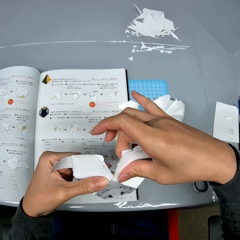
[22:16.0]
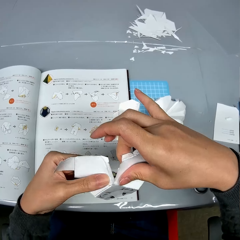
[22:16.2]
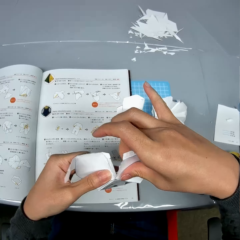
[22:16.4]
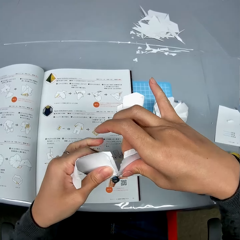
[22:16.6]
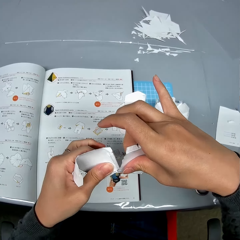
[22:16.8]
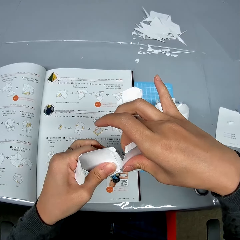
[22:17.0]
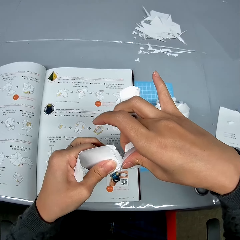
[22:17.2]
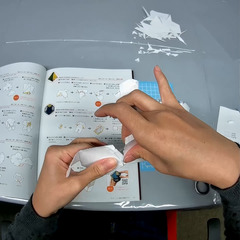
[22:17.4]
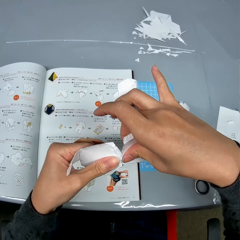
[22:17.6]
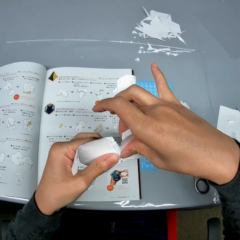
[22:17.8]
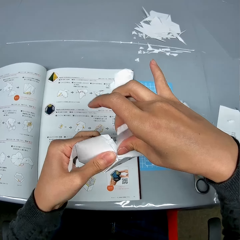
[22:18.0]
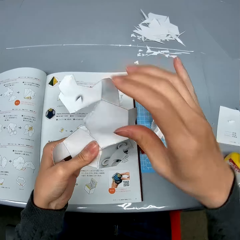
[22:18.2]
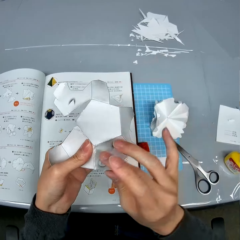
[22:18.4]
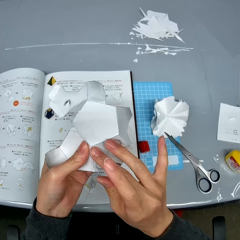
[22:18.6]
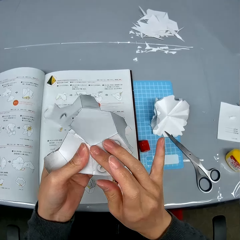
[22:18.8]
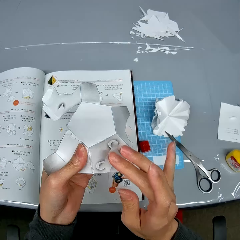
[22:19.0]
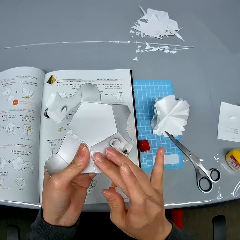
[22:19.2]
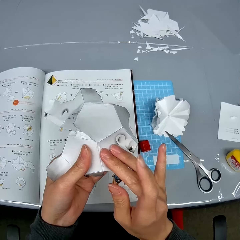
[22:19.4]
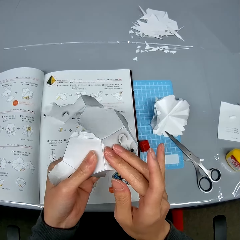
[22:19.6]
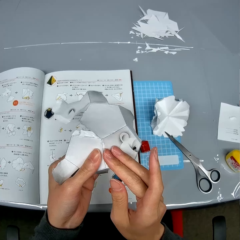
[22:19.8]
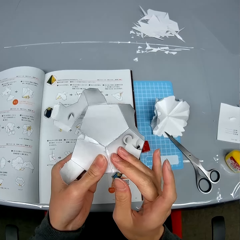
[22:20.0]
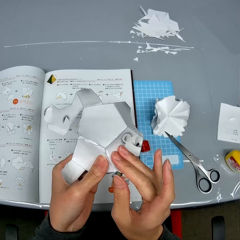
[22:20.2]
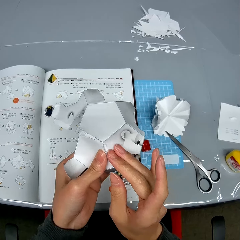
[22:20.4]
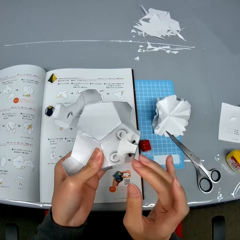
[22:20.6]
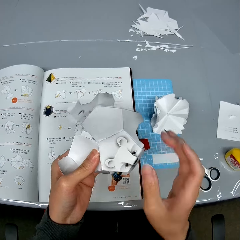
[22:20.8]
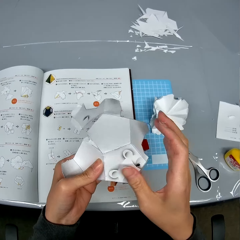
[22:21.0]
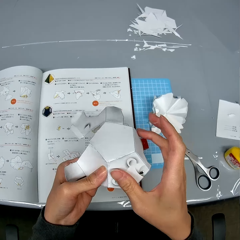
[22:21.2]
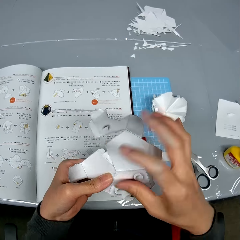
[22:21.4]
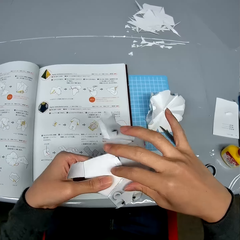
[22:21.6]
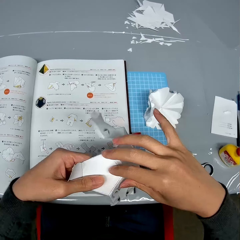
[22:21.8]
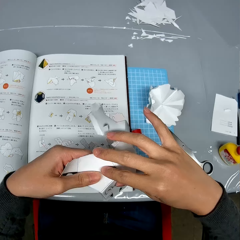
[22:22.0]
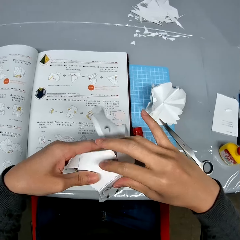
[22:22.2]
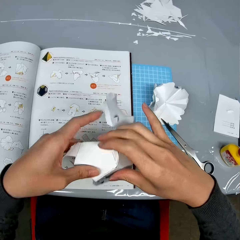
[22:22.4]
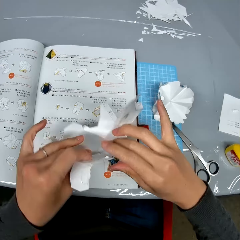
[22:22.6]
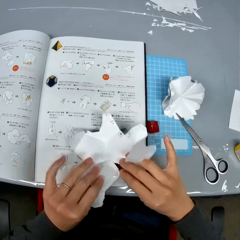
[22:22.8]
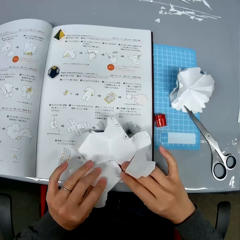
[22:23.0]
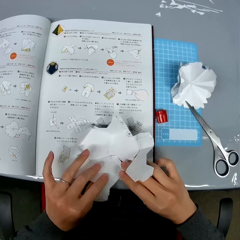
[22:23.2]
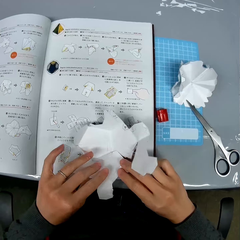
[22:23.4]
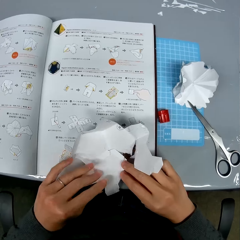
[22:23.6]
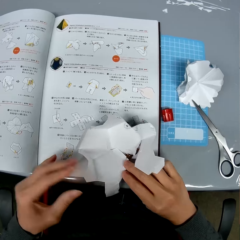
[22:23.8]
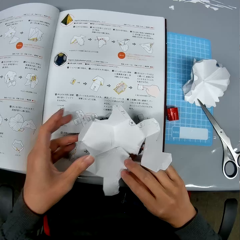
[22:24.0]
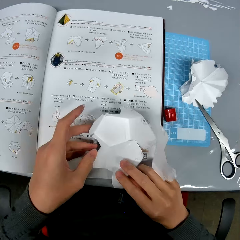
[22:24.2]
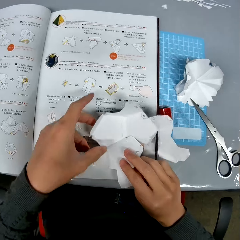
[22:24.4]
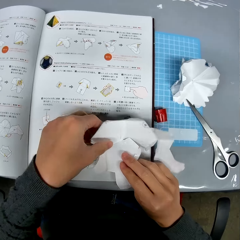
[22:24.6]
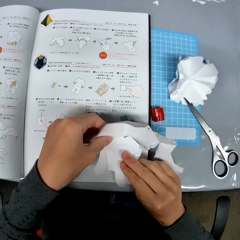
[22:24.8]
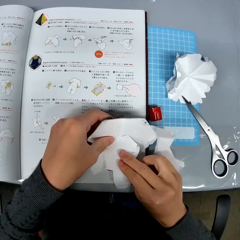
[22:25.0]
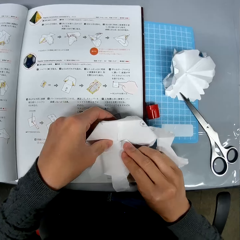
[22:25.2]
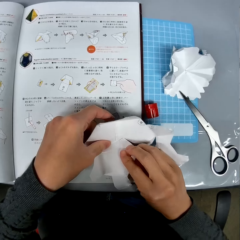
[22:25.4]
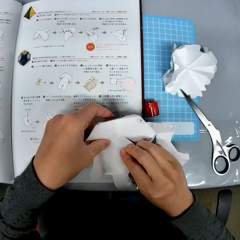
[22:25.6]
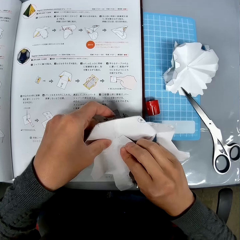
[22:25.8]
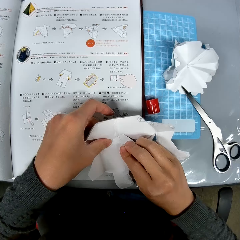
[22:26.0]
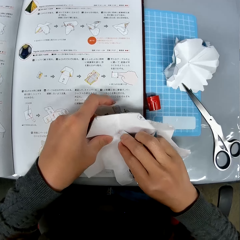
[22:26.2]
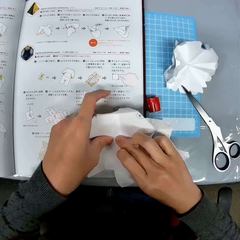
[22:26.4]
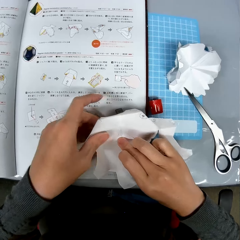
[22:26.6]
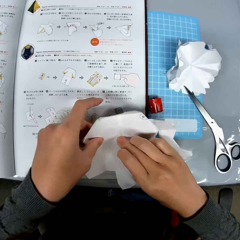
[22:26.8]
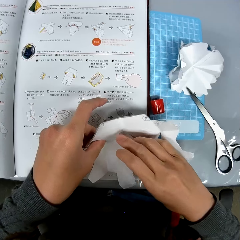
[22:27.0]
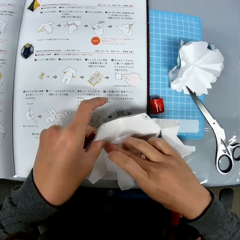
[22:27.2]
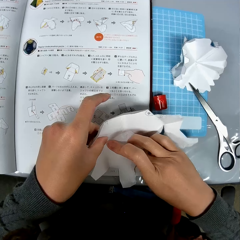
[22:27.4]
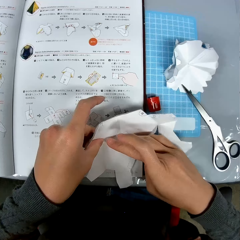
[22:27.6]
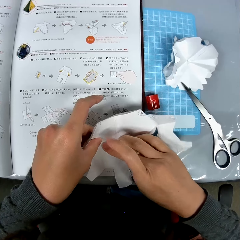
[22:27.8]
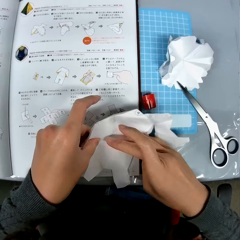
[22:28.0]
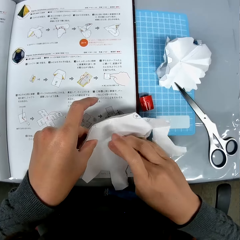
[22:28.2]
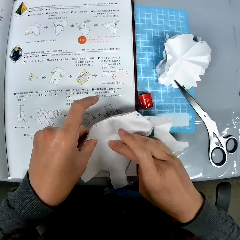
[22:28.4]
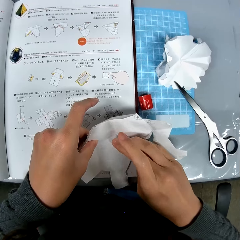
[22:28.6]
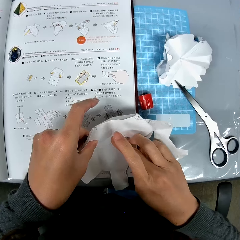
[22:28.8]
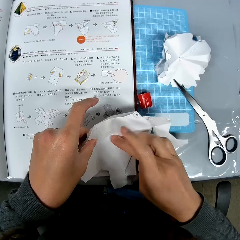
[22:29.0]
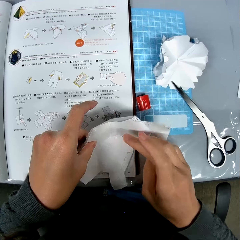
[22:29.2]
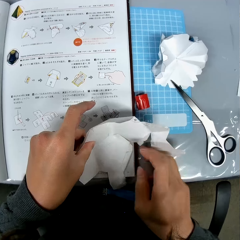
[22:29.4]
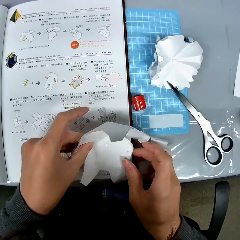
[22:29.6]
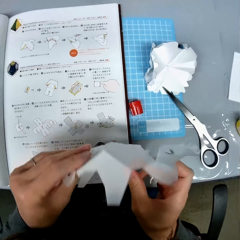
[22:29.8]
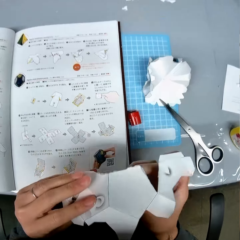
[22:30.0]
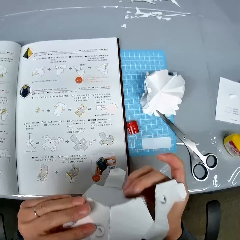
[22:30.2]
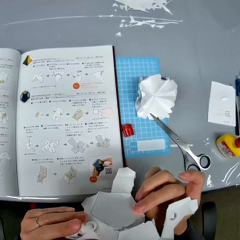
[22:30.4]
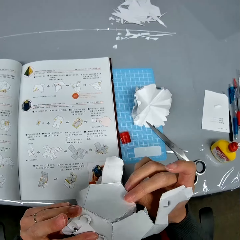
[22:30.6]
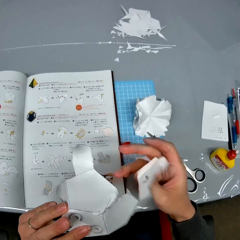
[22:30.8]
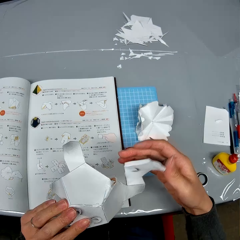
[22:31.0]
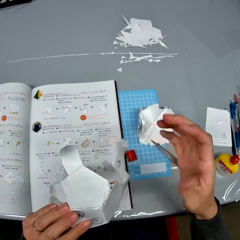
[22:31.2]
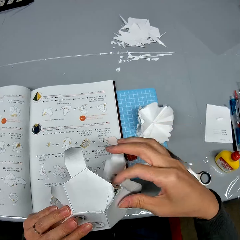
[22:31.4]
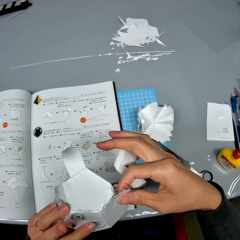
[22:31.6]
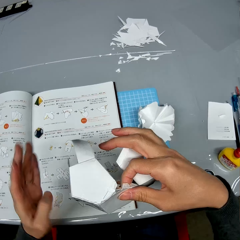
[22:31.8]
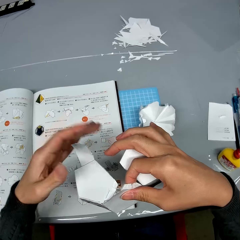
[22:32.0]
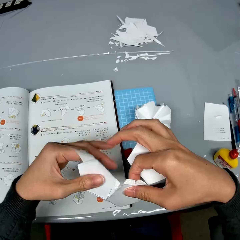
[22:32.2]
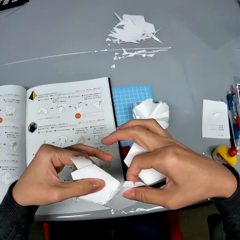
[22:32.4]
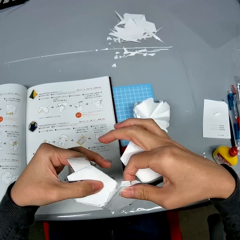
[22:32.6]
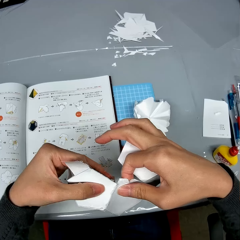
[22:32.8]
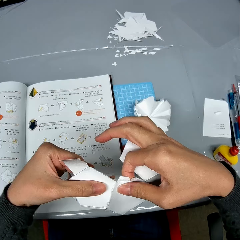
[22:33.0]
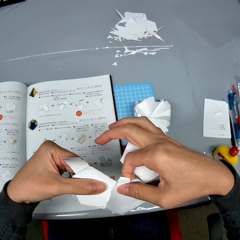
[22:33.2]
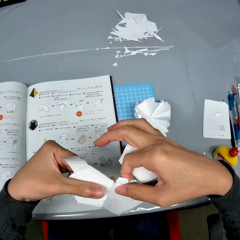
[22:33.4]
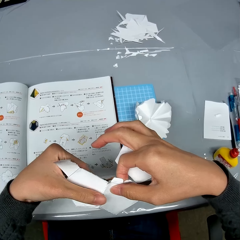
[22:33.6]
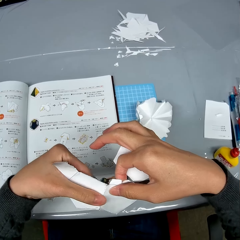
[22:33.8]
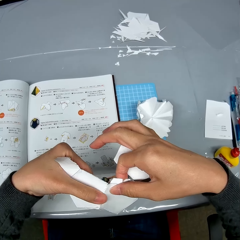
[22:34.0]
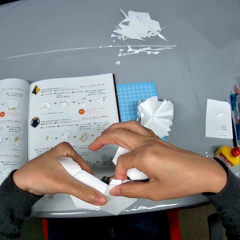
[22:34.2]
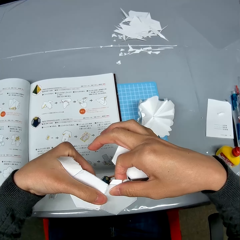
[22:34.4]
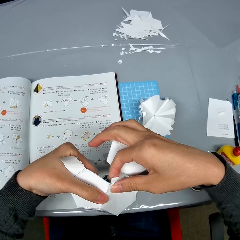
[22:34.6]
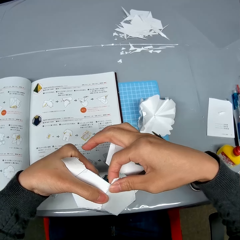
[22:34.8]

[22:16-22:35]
The camera wearer drops the open cardboard box on the table. They stick together the edges of the open cardboard box. They turn over the open cardboard box. They stick together the edges of the open cardboard box.

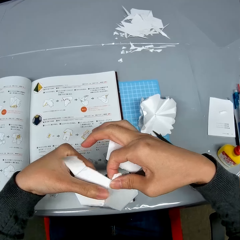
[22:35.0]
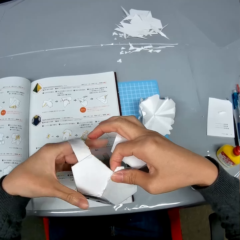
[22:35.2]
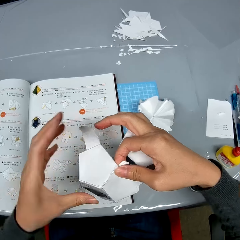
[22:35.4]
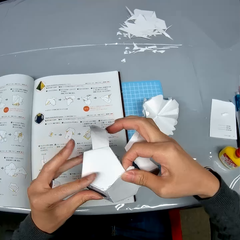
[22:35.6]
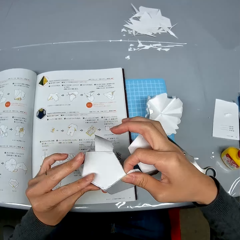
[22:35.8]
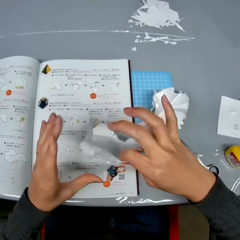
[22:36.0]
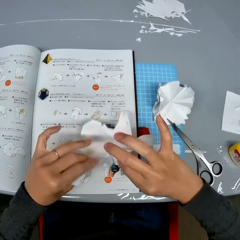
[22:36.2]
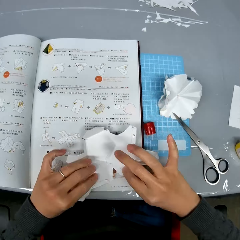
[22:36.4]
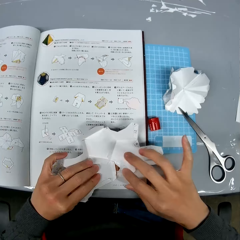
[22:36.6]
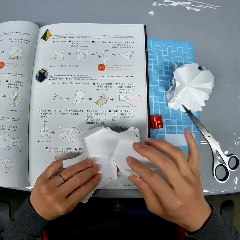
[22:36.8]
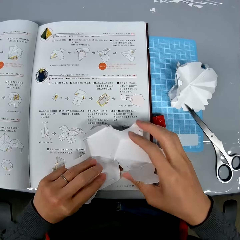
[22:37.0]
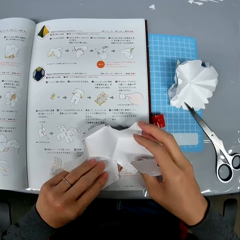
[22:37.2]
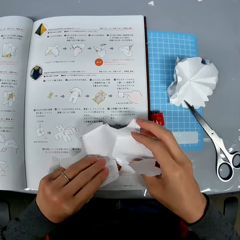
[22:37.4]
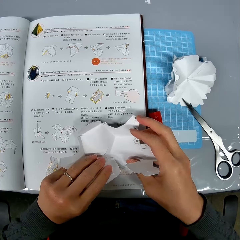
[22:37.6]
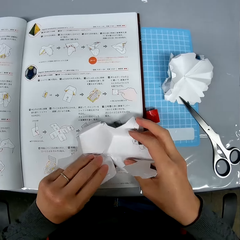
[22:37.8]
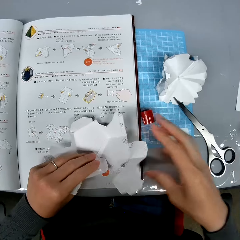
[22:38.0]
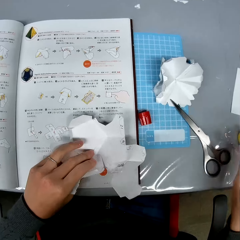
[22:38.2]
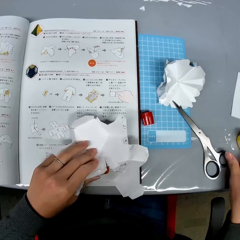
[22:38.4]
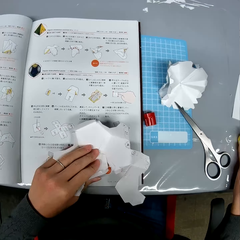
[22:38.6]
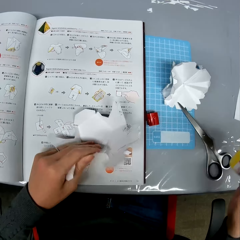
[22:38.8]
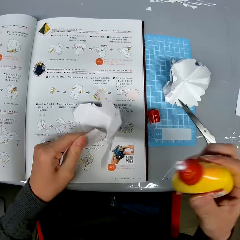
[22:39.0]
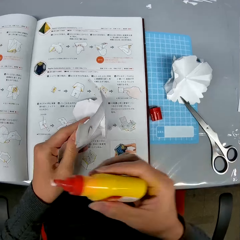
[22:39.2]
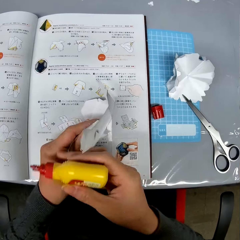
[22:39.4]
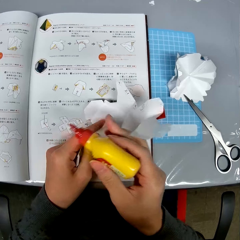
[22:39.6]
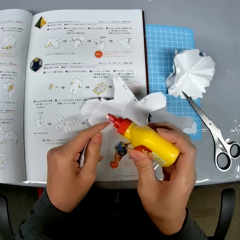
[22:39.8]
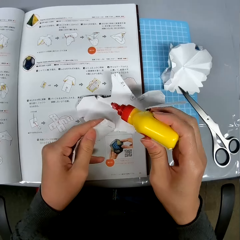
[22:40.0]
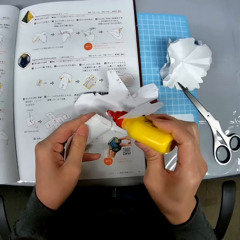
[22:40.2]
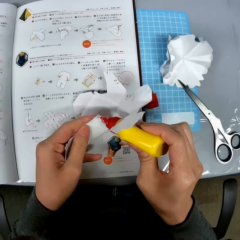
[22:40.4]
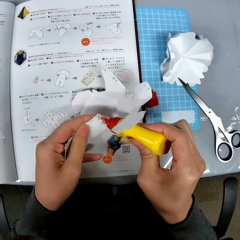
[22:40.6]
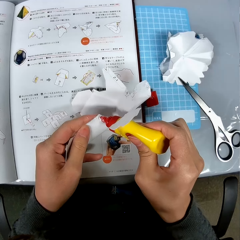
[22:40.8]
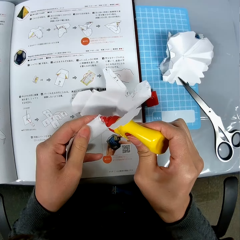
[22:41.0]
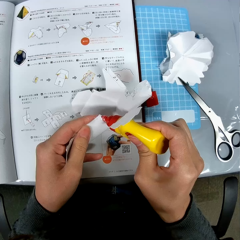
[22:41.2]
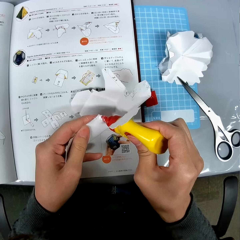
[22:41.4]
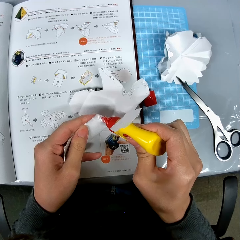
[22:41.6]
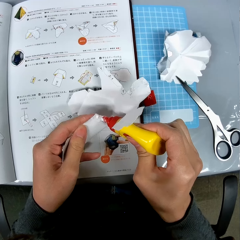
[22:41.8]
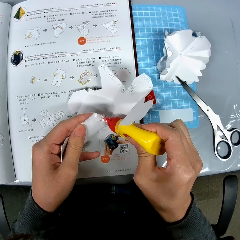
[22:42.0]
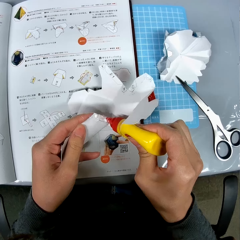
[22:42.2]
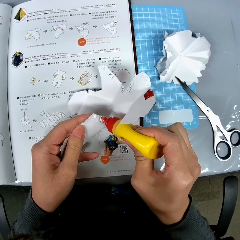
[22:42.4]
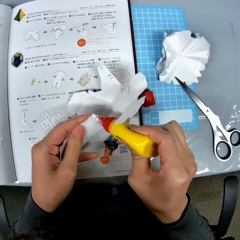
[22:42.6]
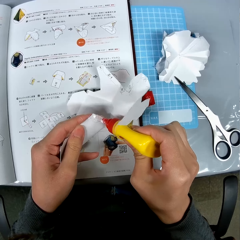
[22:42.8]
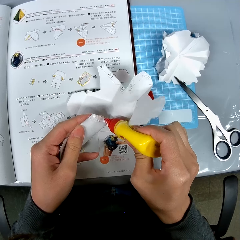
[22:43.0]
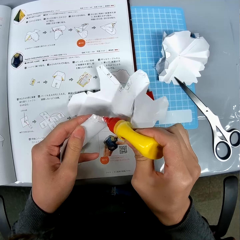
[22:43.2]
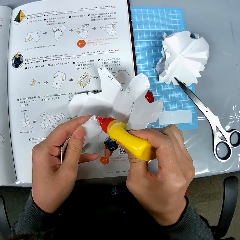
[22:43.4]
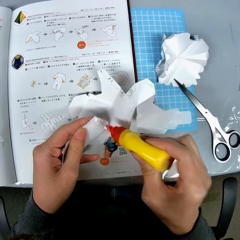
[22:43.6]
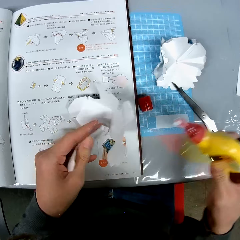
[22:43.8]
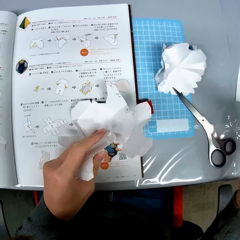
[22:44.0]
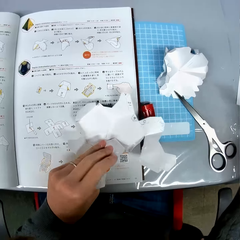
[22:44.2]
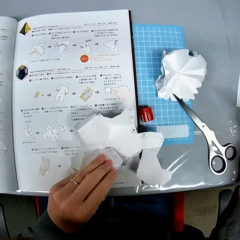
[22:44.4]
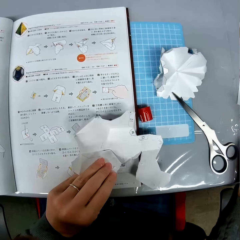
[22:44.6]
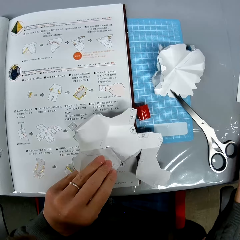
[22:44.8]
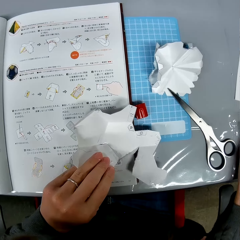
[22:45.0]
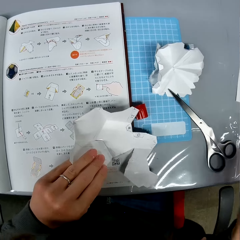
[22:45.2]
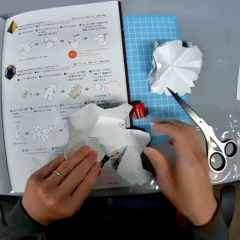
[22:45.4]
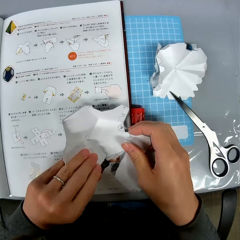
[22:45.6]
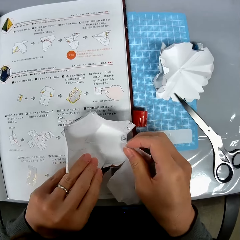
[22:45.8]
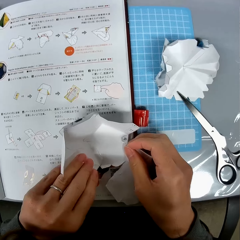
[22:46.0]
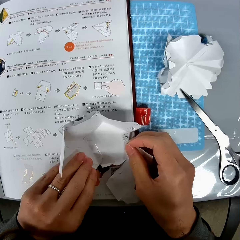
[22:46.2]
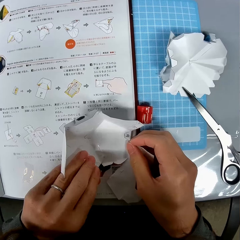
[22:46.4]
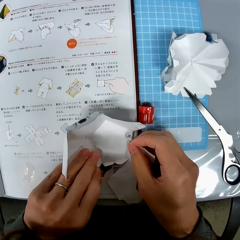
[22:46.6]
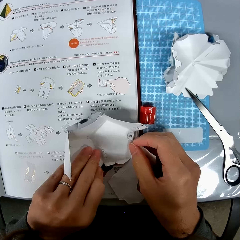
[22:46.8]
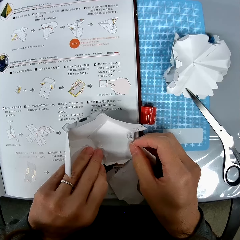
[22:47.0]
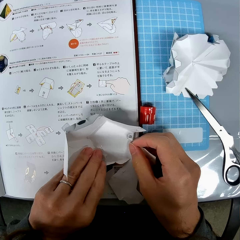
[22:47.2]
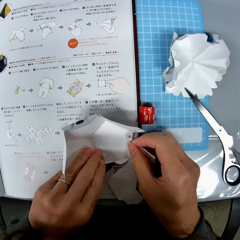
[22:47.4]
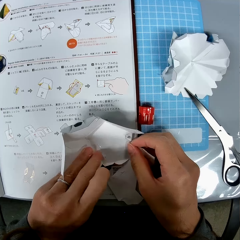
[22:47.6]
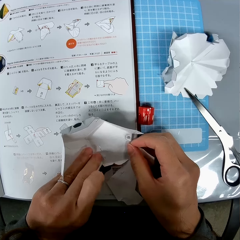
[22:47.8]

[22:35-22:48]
The camera wearer drops the open cardboard box on the table. They hold the open cardboard box on the table. They pick up the bottle of glue from the table. They apply the glue on the edges of the open cardboard box. They drop the bottle of glue on the table. They glue the tip of the craft paper on the craft paper.
